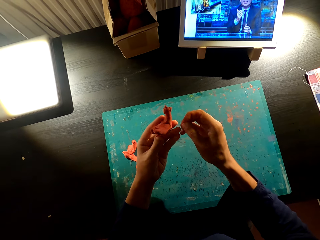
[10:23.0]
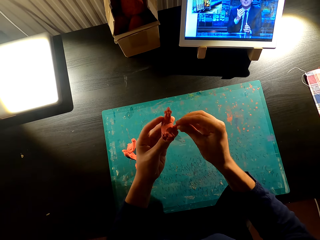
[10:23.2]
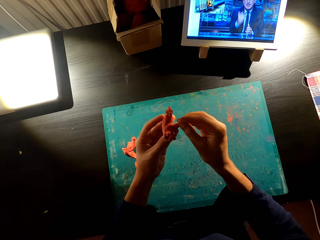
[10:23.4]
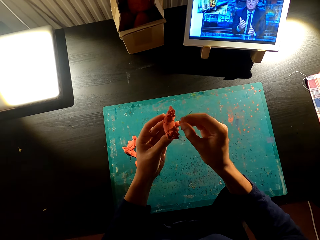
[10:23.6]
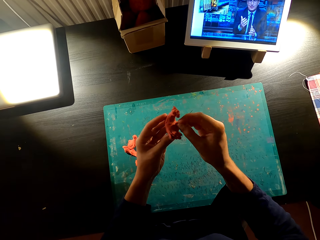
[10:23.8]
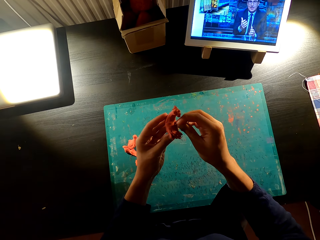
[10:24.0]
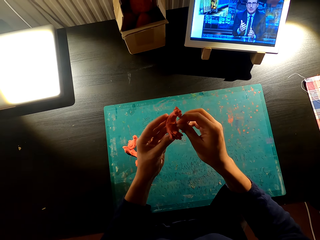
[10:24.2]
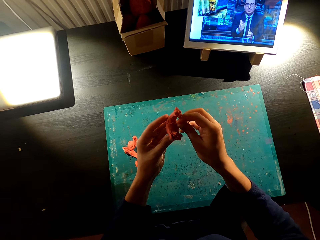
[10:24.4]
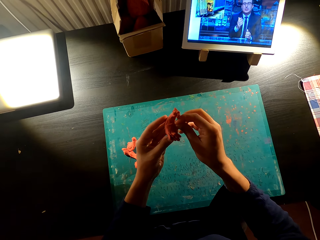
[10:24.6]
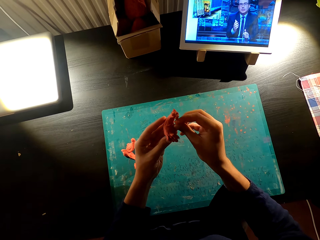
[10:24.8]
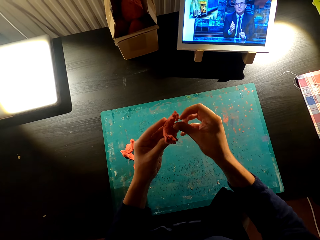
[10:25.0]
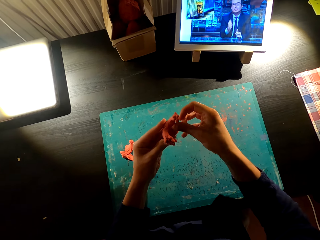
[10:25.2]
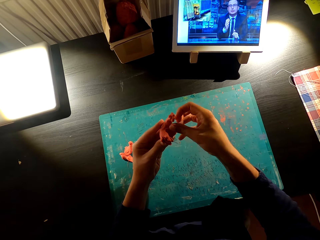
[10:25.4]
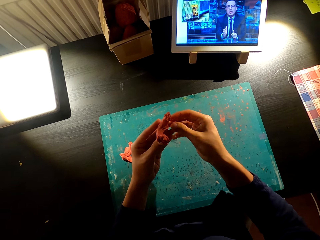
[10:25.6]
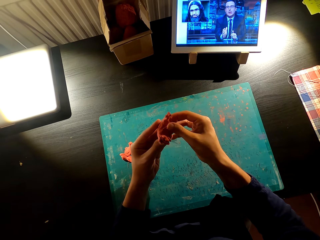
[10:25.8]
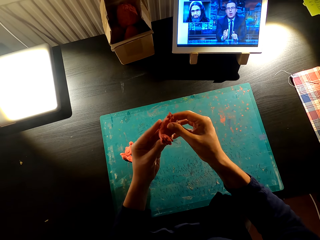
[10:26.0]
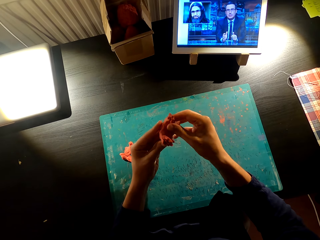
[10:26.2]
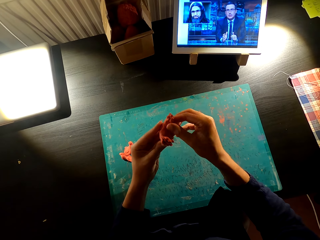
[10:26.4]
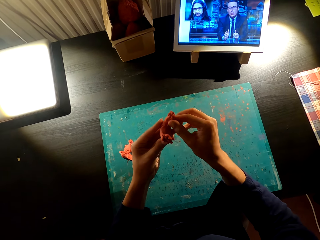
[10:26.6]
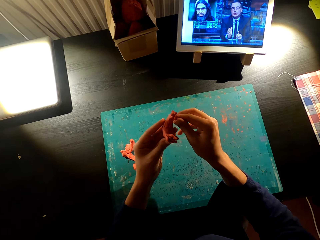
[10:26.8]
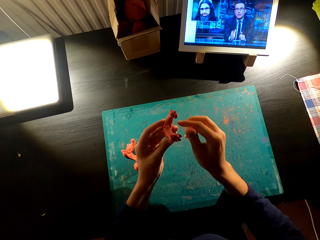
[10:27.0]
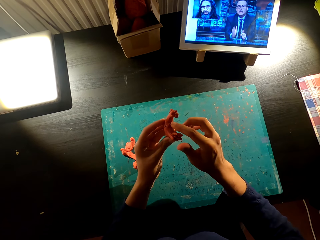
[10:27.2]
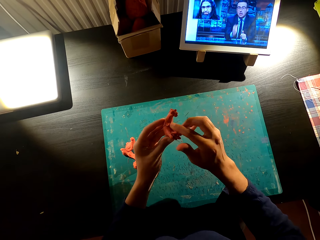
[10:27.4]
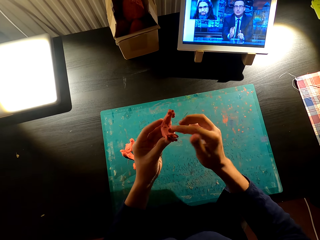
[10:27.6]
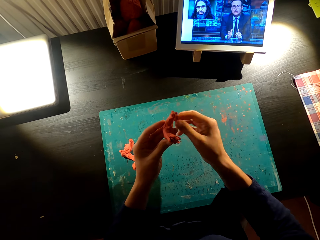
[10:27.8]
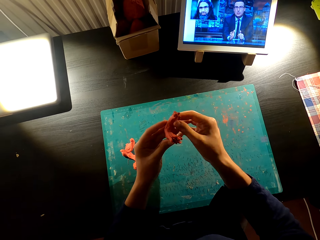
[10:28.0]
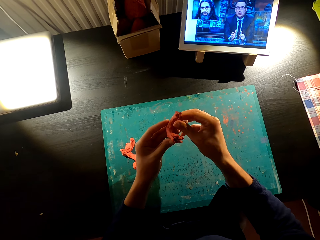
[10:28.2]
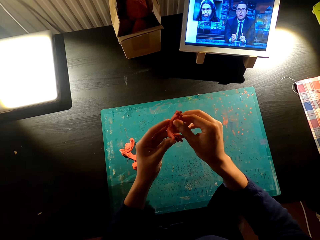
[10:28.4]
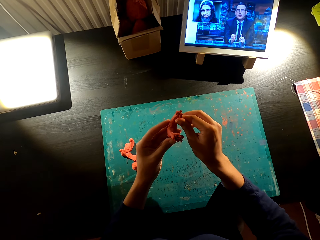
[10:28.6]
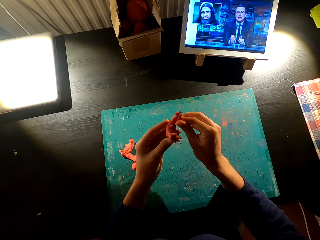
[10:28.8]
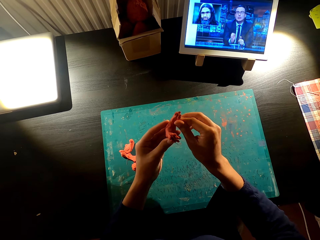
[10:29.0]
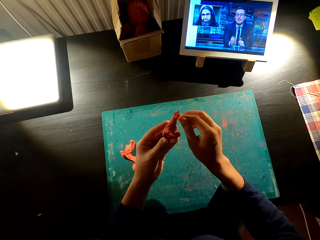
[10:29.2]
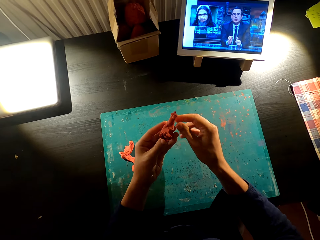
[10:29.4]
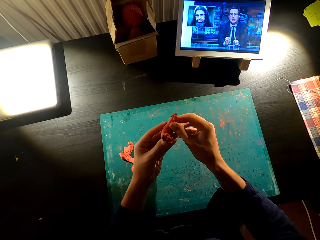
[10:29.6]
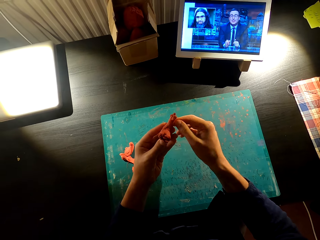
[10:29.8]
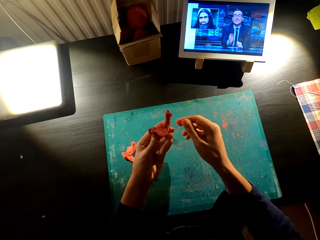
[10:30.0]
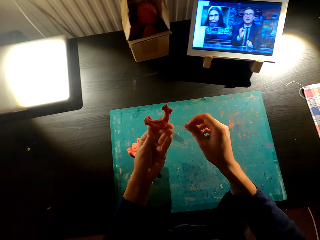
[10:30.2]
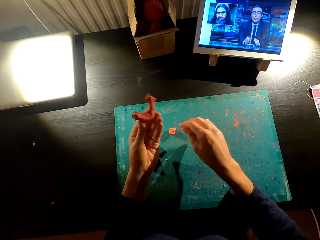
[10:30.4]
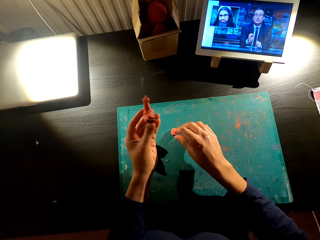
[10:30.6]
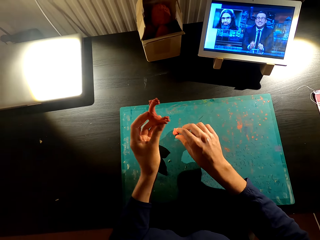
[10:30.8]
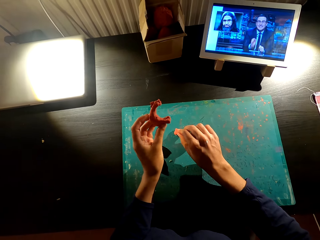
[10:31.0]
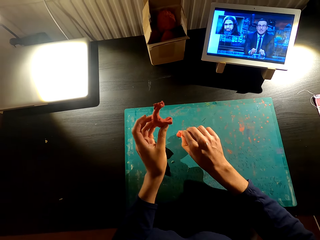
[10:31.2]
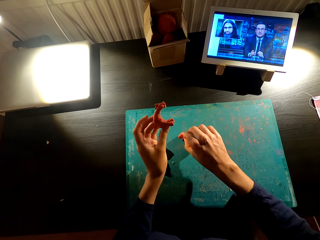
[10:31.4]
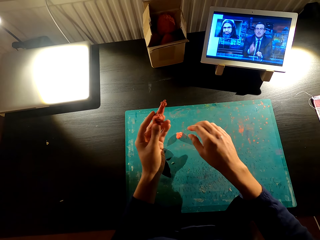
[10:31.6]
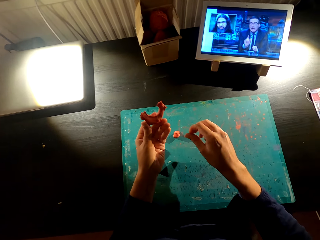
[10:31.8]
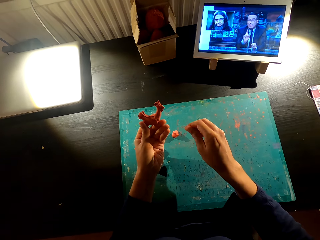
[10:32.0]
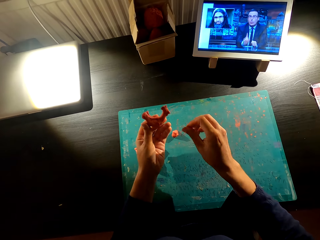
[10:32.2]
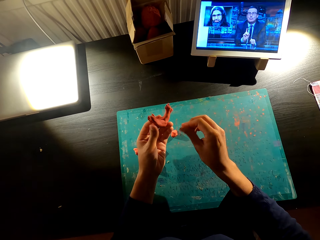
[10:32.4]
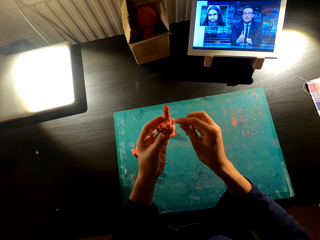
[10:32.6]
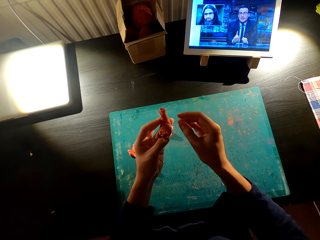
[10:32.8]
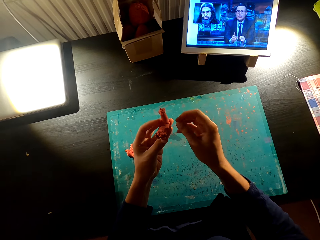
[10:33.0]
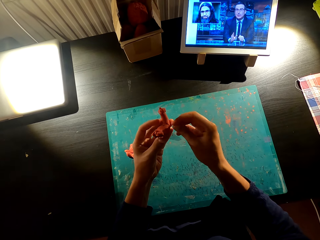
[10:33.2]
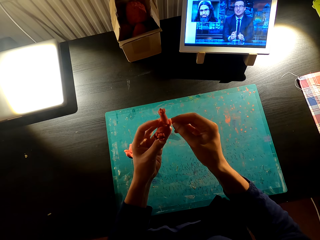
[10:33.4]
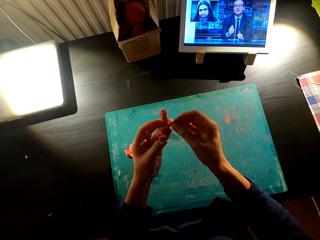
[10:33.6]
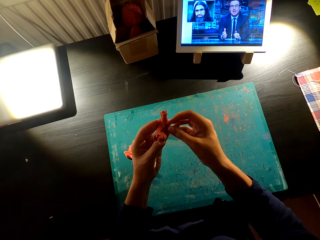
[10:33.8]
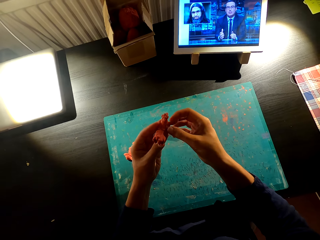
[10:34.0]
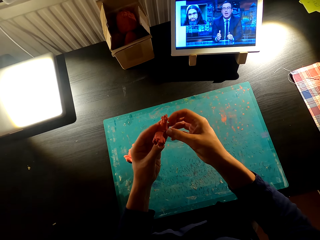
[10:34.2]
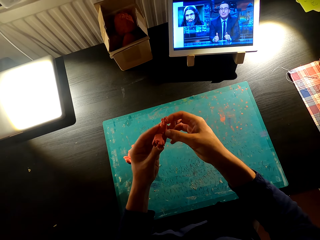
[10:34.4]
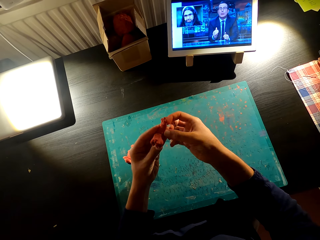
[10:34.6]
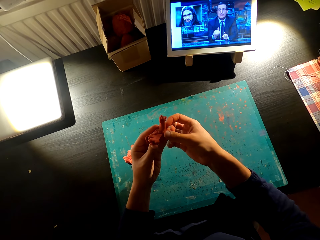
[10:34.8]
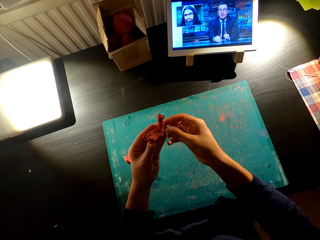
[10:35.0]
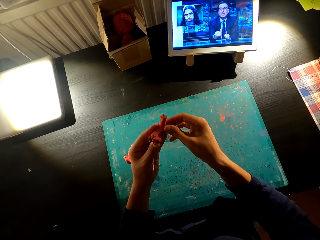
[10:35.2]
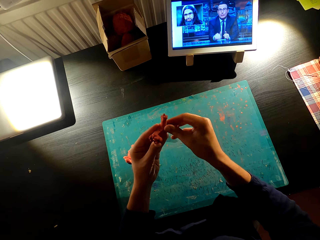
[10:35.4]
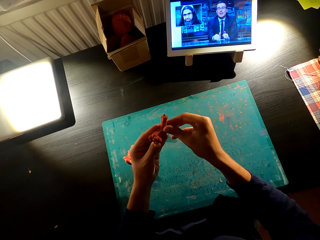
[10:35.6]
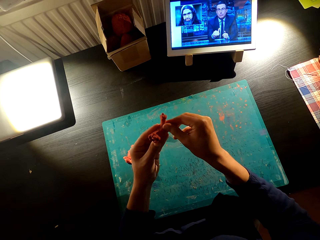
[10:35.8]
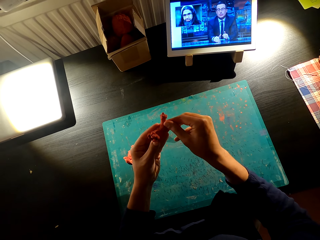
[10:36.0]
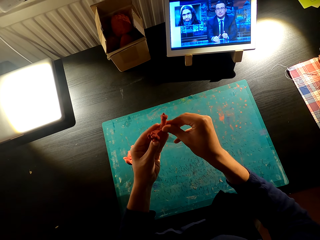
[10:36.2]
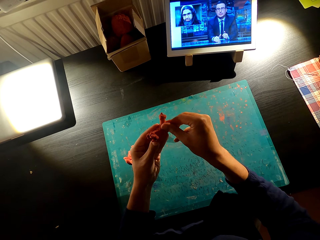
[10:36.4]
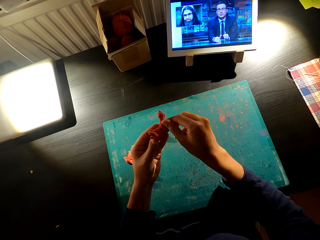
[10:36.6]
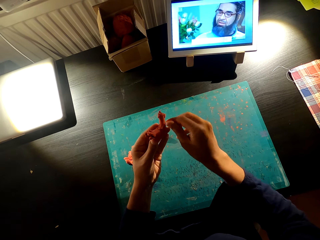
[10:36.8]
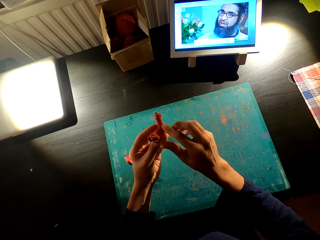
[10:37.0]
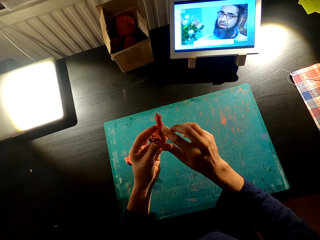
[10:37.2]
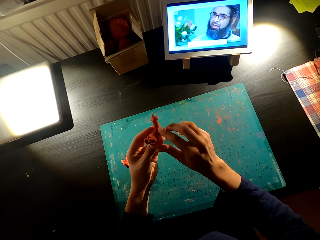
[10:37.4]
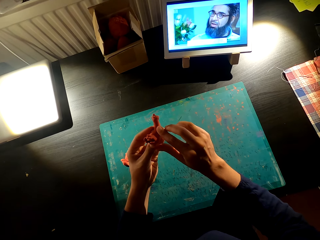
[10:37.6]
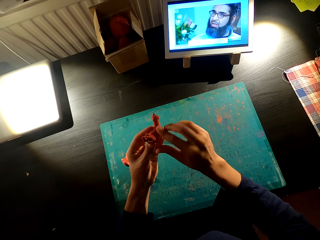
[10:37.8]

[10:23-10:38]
The camera wearer molds the model into a toy. They watch television. They pick up the model. They watch television. They mold the model.

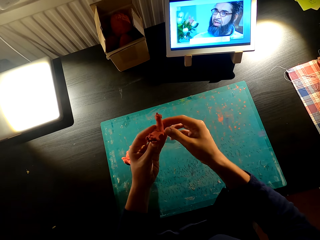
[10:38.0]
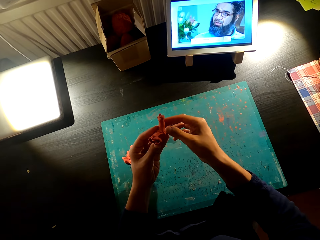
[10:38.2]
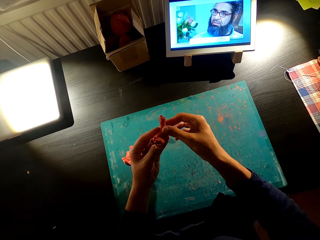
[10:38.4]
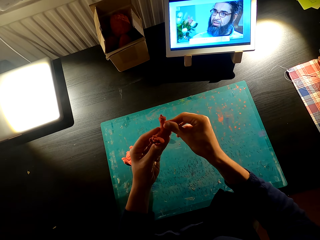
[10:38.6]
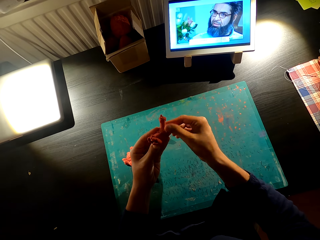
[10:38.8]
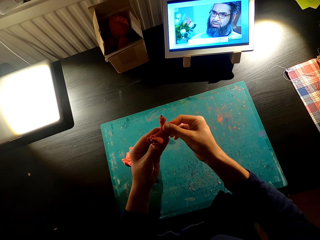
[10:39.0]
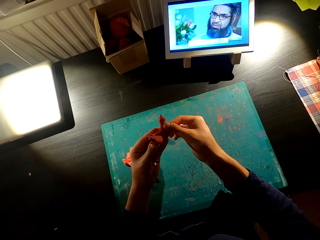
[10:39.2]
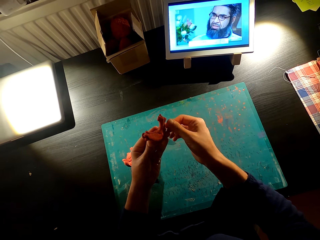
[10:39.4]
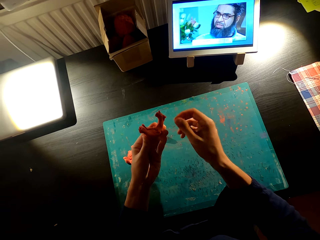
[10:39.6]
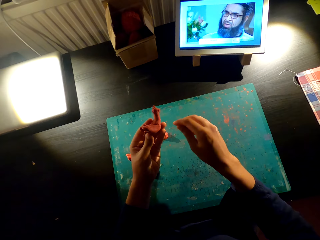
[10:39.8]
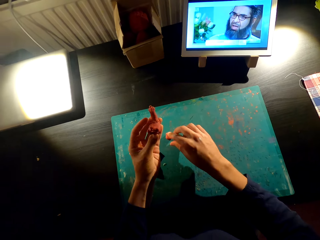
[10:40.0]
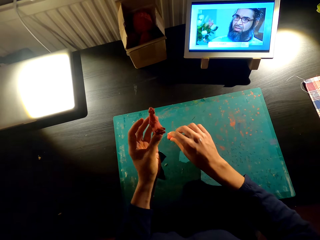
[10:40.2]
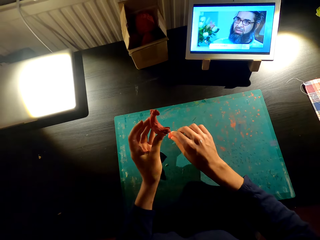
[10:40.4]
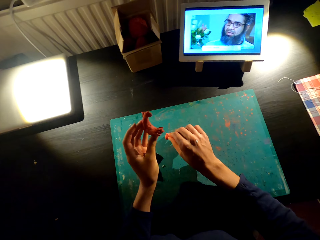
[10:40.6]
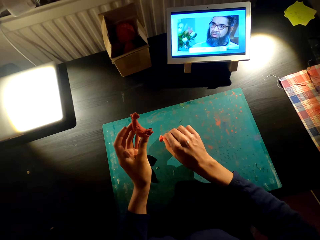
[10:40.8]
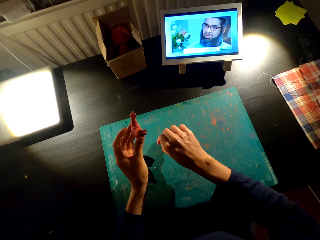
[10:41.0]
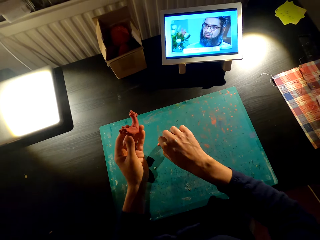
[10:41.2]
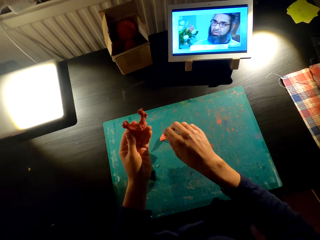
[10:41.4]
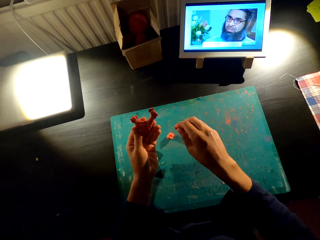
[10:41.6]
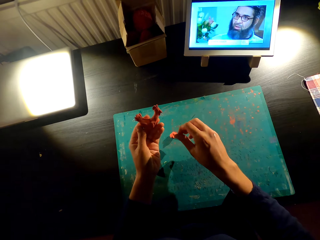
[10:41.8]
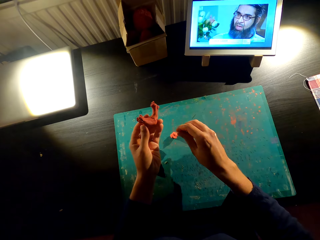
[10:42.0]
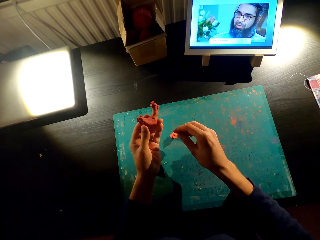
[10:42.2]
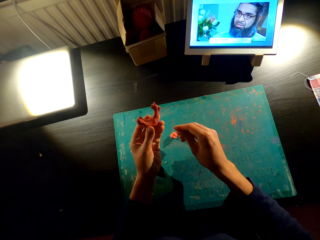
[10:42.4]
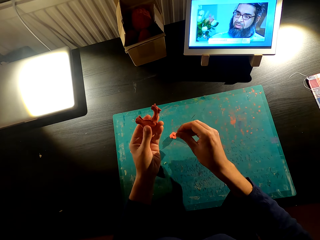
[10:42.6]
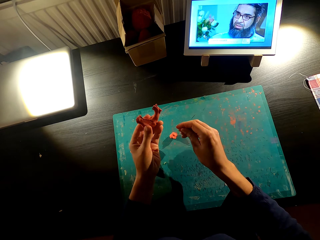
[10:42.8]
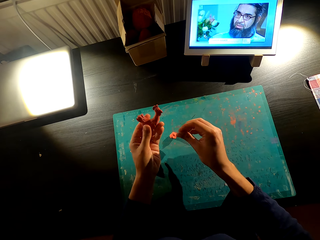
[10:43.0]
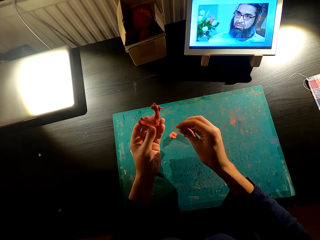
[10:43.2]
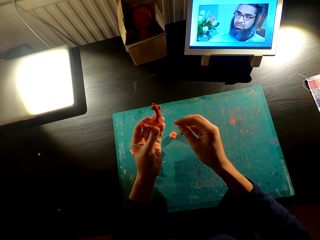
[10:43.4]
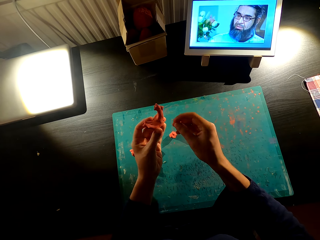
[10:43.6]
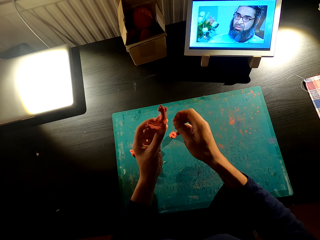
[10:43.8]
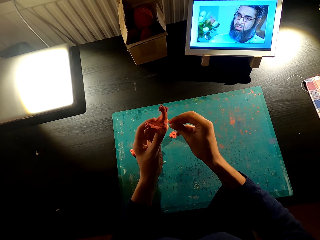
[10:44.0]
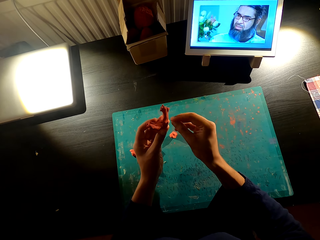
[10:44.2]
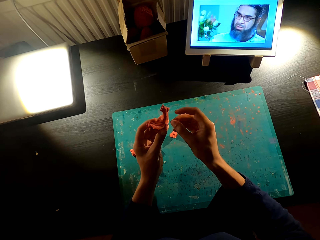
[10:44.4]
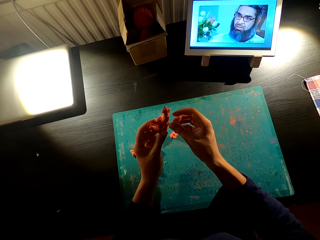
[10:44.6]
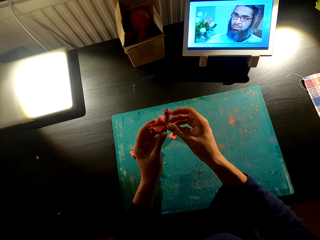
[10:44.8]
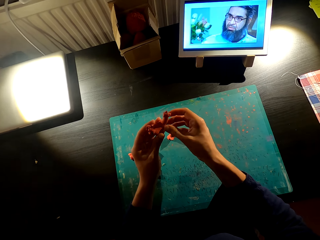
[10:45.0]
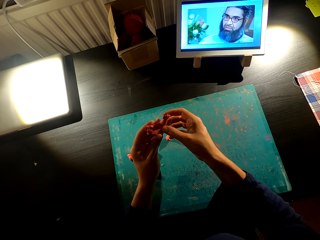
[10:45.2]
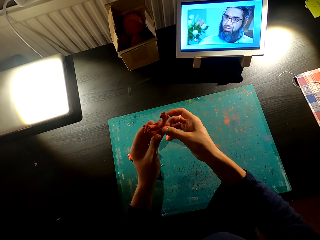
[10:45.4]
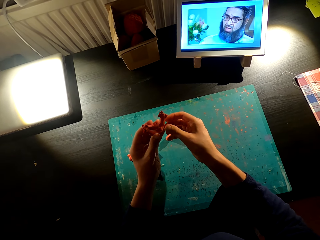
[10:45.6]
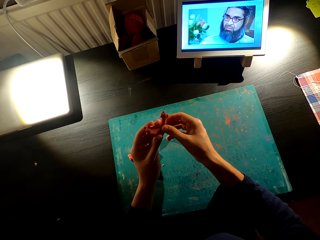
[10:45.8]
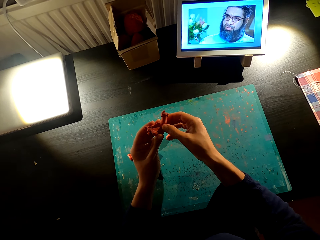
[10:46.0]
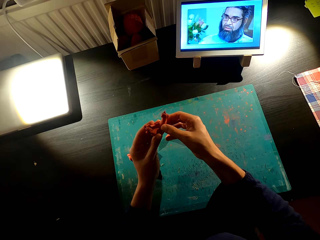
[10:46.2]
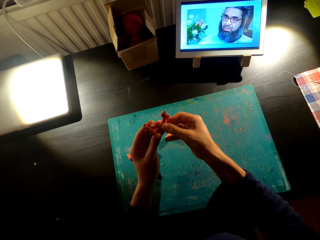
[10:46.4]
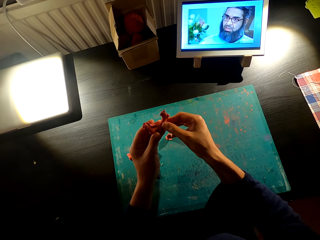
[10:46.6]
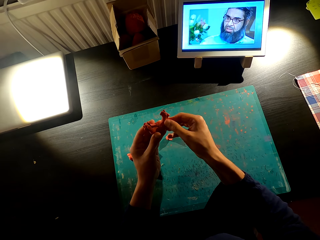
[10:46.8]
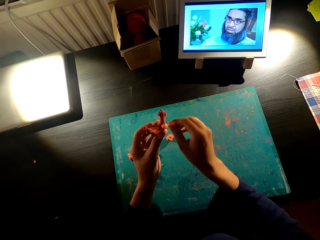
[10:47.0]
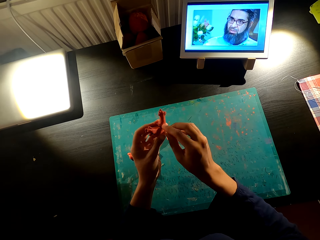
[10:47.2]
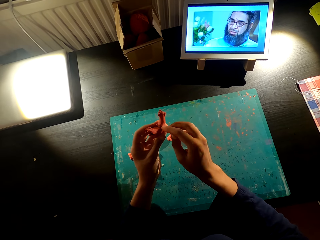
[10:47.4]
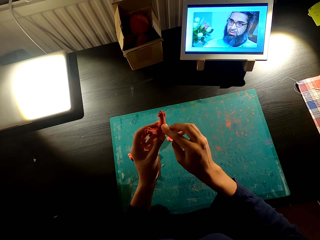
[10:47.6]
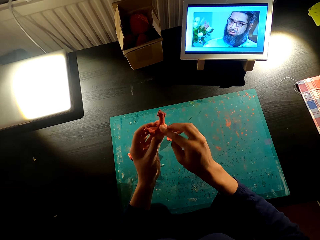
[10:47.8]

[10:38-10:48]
The camera wearer picks up the model on the ground. They watch television. They fix the model.
